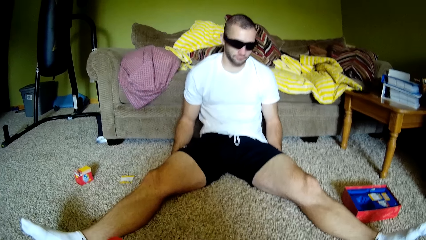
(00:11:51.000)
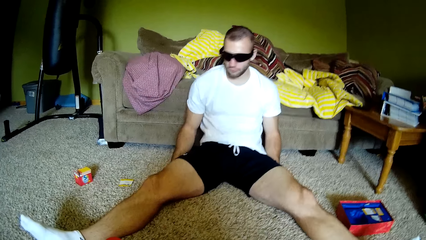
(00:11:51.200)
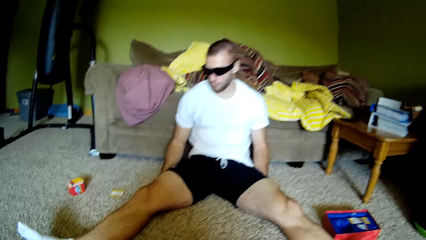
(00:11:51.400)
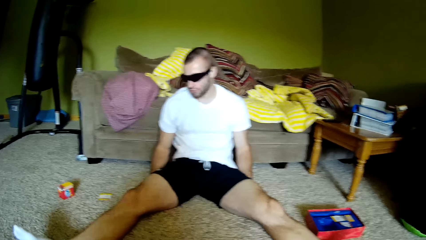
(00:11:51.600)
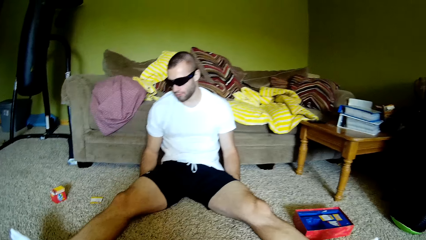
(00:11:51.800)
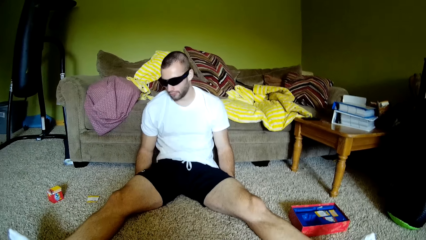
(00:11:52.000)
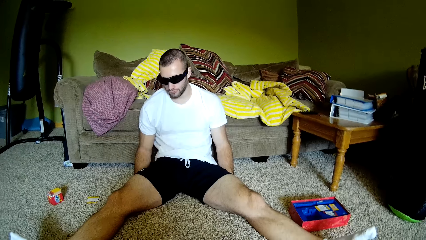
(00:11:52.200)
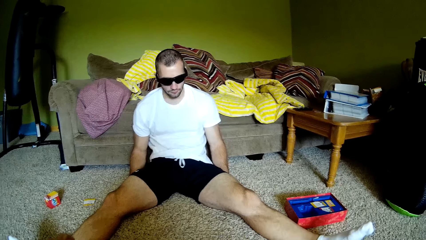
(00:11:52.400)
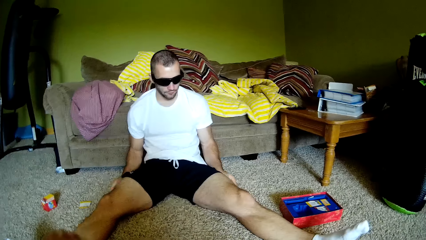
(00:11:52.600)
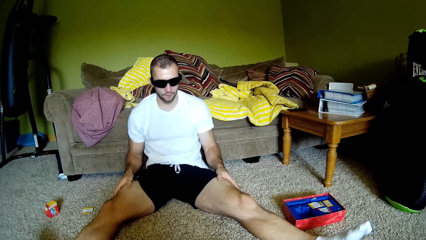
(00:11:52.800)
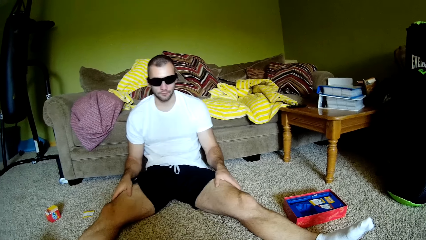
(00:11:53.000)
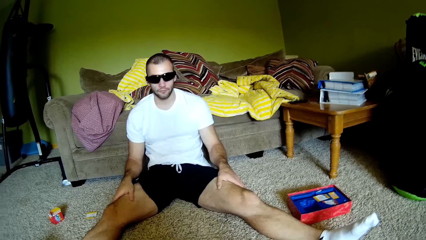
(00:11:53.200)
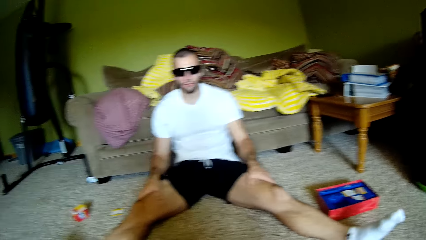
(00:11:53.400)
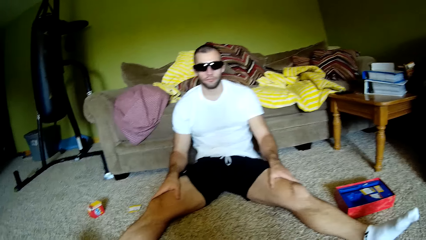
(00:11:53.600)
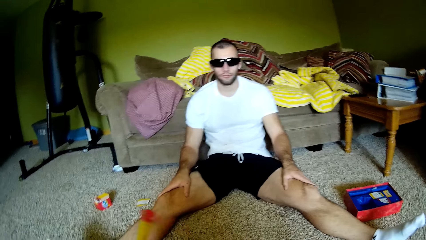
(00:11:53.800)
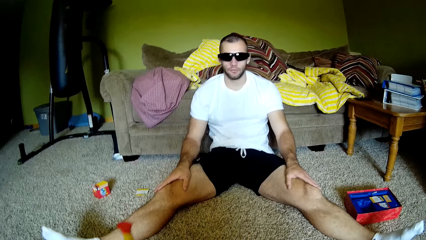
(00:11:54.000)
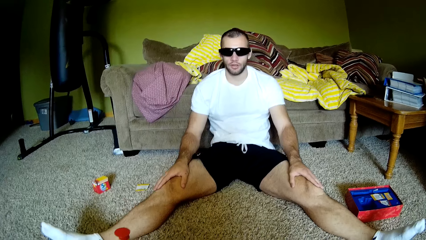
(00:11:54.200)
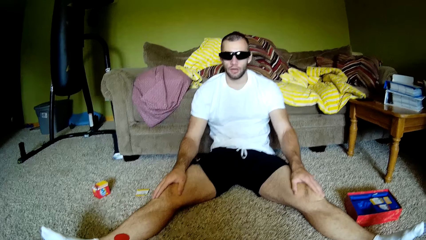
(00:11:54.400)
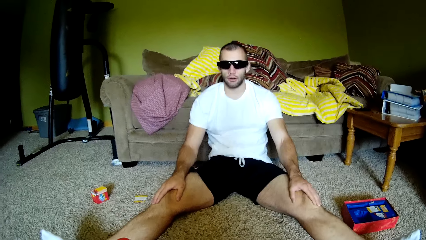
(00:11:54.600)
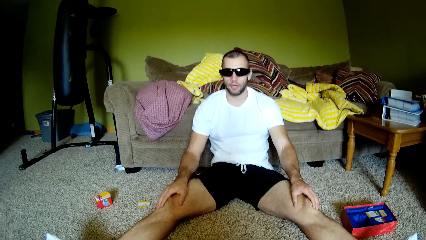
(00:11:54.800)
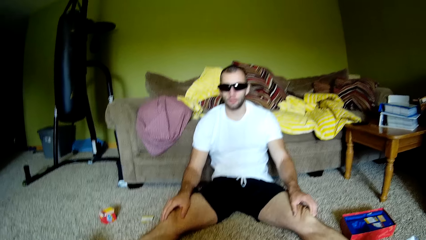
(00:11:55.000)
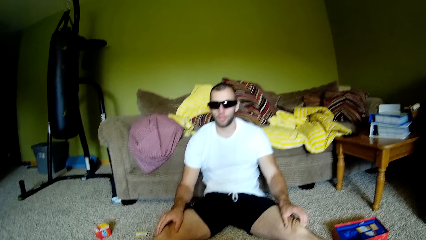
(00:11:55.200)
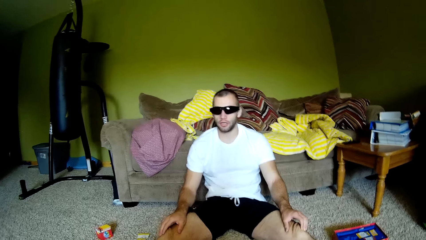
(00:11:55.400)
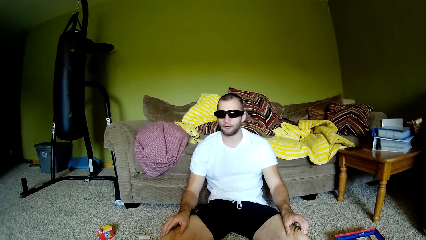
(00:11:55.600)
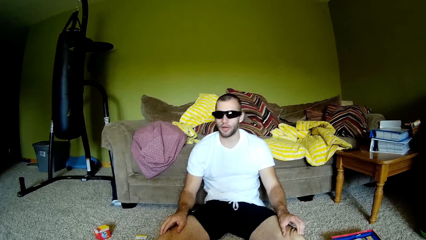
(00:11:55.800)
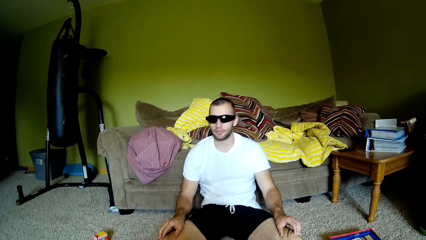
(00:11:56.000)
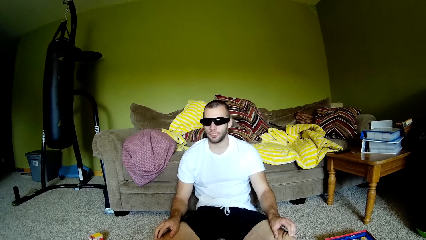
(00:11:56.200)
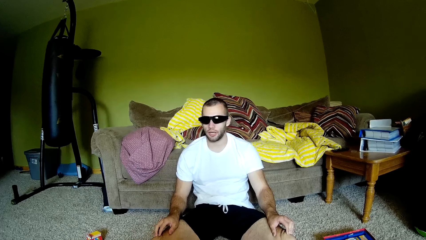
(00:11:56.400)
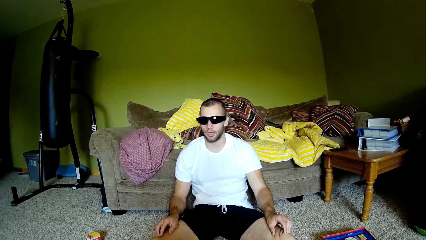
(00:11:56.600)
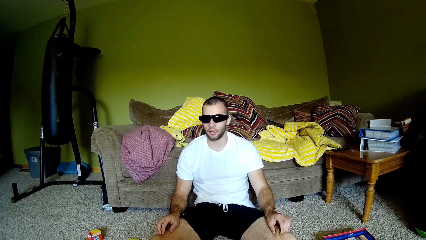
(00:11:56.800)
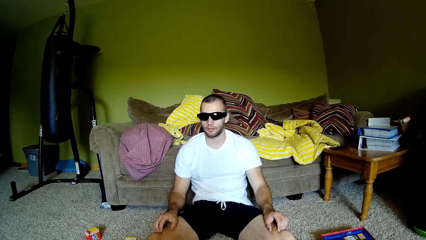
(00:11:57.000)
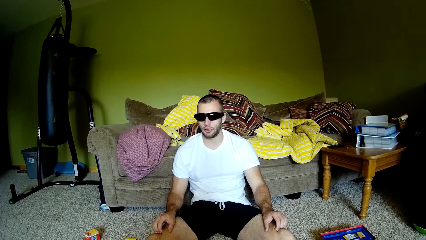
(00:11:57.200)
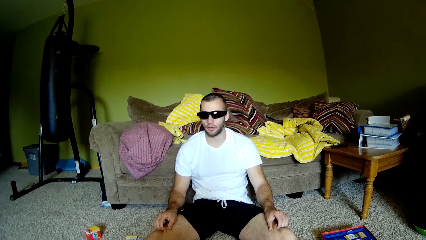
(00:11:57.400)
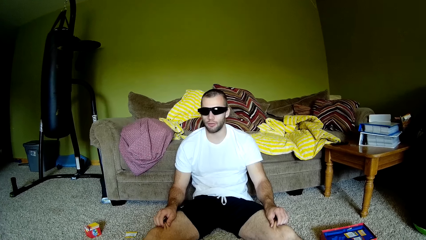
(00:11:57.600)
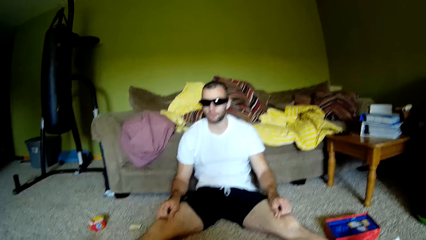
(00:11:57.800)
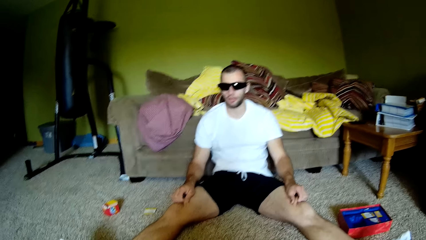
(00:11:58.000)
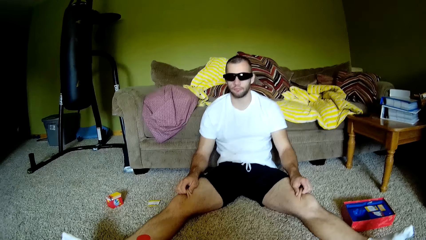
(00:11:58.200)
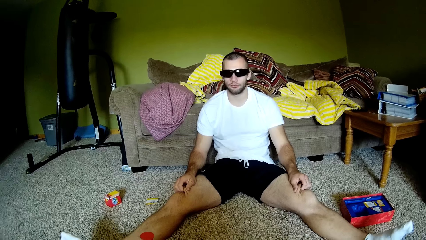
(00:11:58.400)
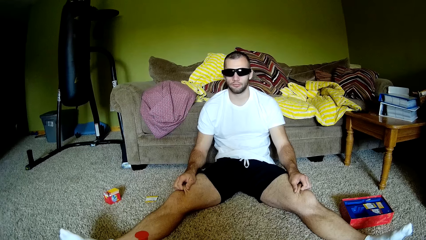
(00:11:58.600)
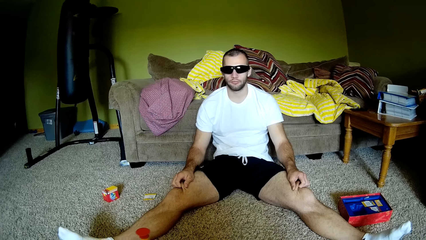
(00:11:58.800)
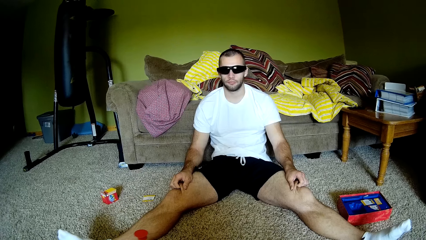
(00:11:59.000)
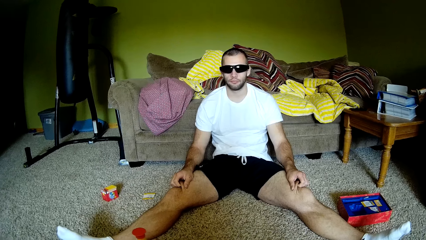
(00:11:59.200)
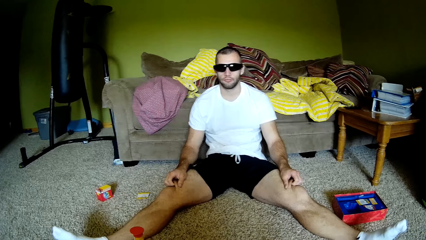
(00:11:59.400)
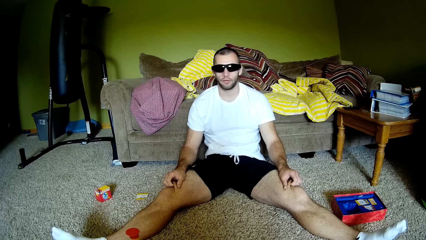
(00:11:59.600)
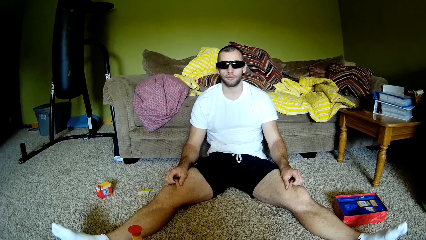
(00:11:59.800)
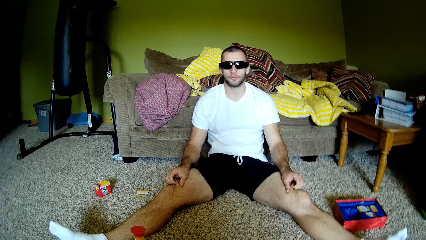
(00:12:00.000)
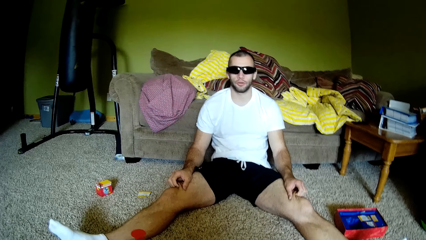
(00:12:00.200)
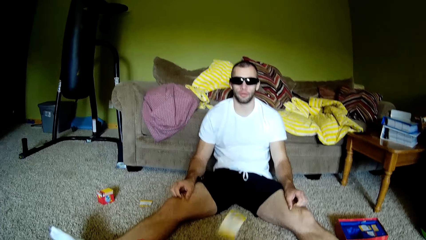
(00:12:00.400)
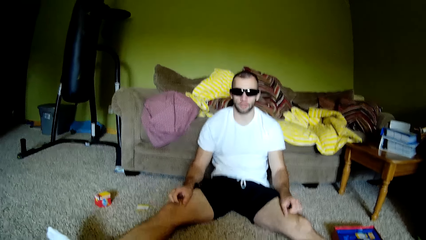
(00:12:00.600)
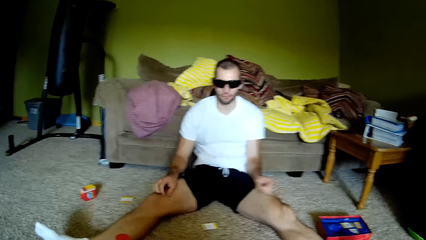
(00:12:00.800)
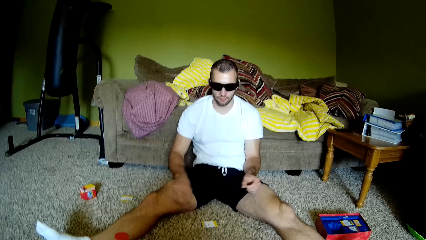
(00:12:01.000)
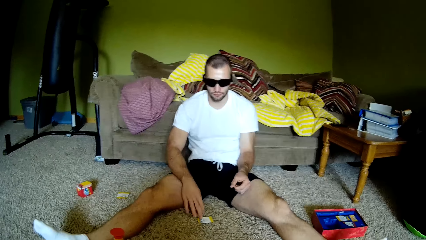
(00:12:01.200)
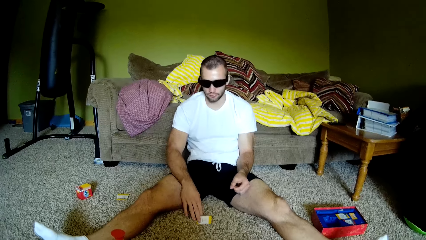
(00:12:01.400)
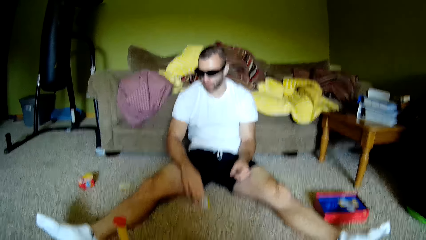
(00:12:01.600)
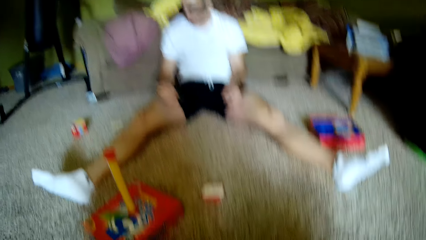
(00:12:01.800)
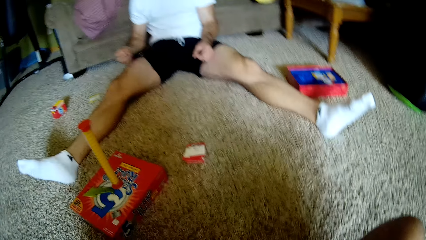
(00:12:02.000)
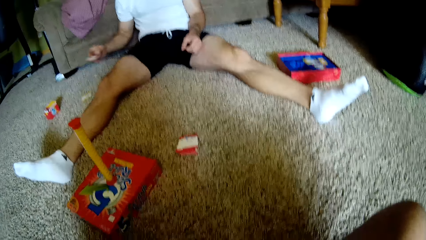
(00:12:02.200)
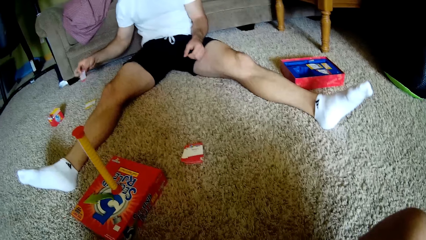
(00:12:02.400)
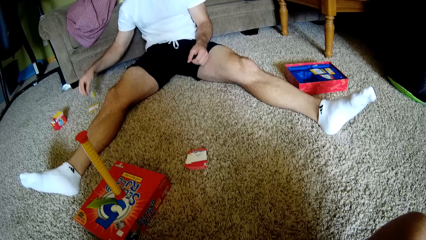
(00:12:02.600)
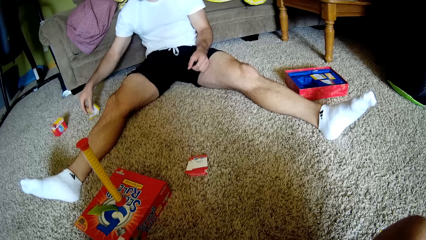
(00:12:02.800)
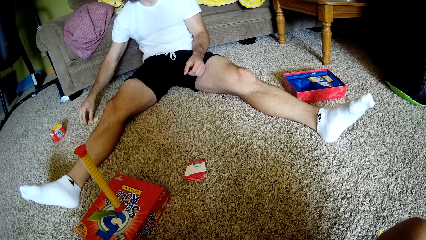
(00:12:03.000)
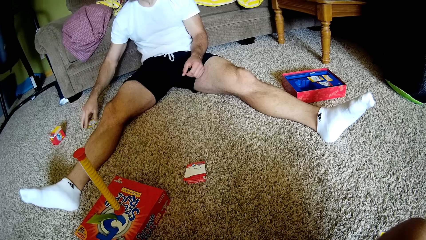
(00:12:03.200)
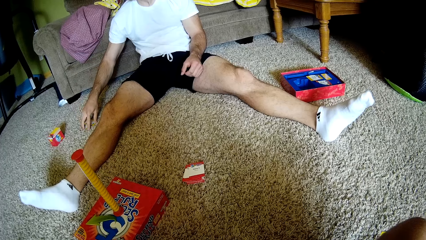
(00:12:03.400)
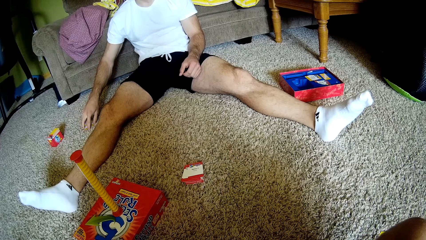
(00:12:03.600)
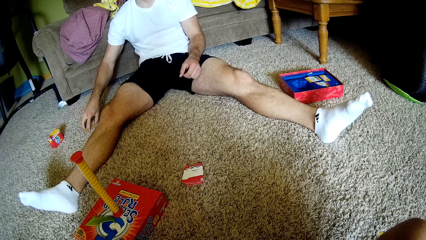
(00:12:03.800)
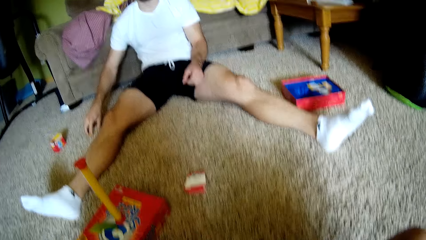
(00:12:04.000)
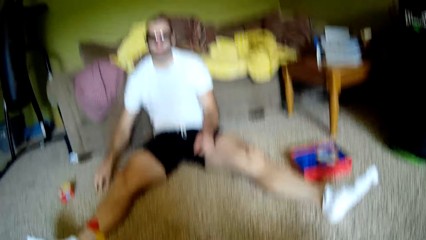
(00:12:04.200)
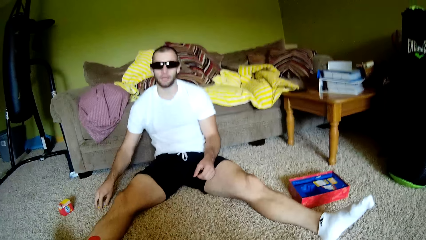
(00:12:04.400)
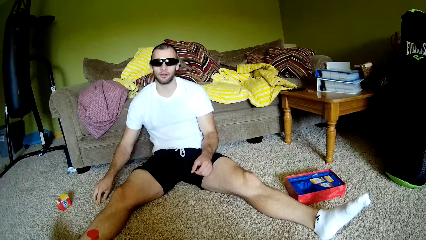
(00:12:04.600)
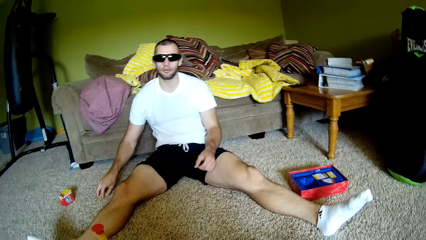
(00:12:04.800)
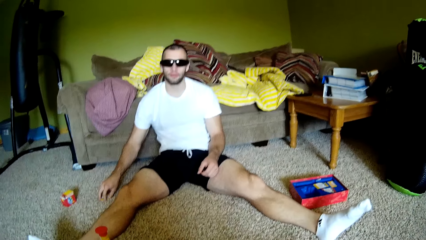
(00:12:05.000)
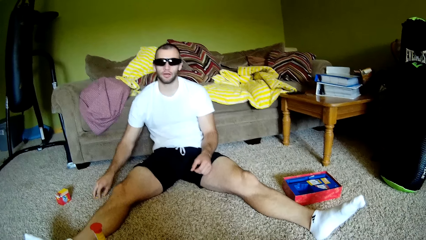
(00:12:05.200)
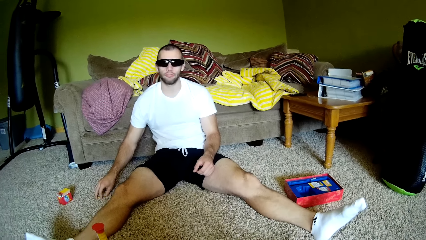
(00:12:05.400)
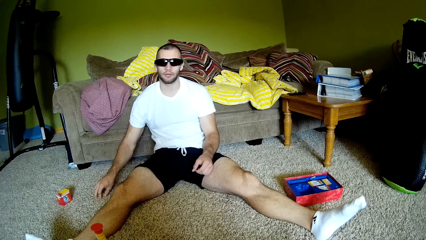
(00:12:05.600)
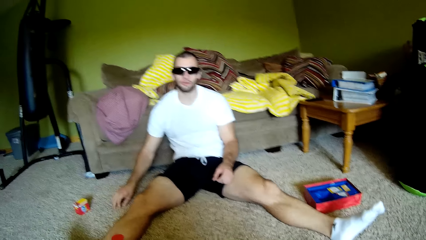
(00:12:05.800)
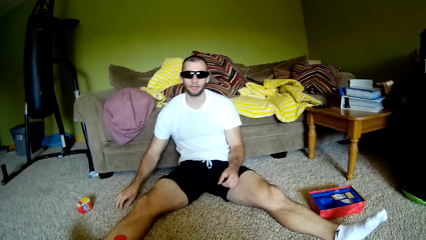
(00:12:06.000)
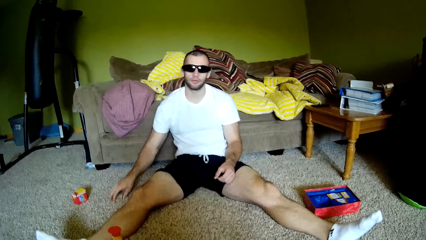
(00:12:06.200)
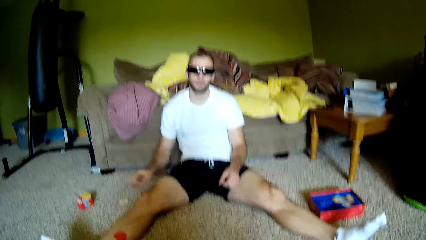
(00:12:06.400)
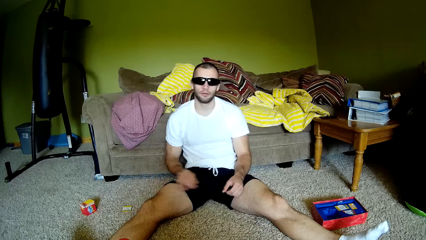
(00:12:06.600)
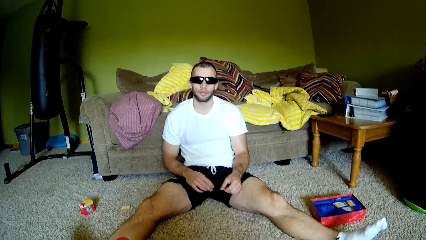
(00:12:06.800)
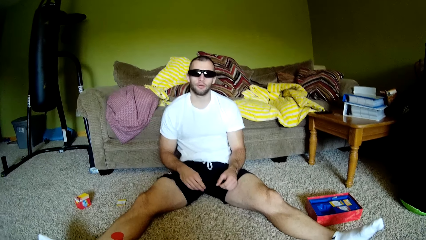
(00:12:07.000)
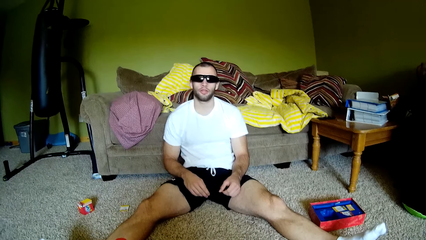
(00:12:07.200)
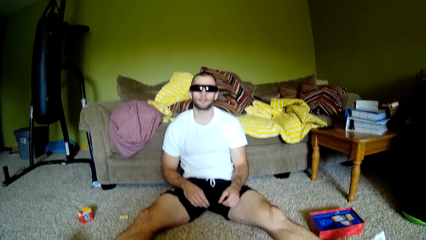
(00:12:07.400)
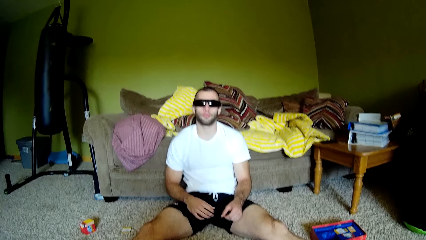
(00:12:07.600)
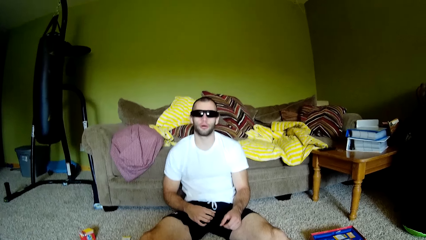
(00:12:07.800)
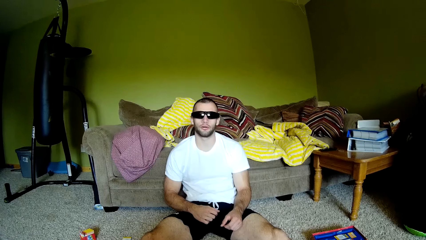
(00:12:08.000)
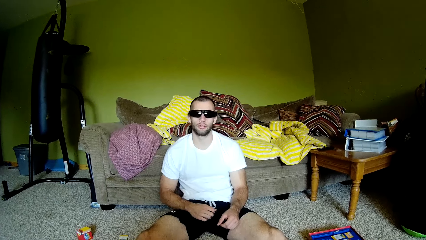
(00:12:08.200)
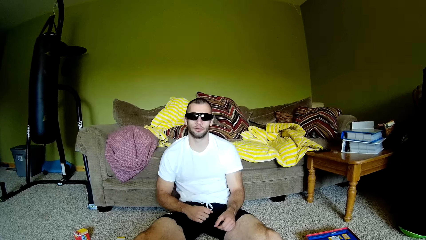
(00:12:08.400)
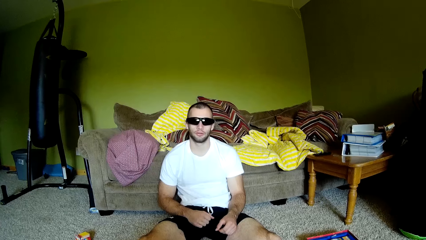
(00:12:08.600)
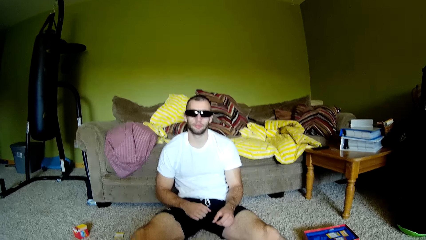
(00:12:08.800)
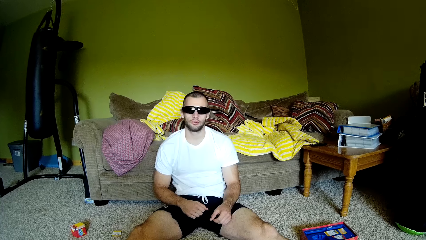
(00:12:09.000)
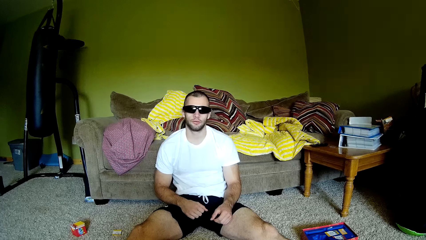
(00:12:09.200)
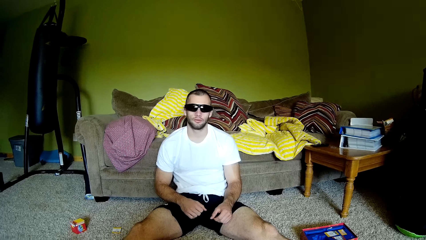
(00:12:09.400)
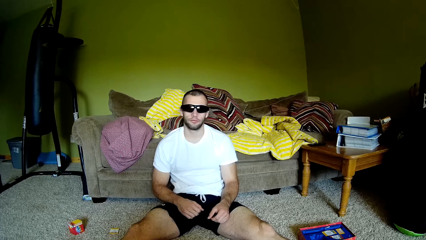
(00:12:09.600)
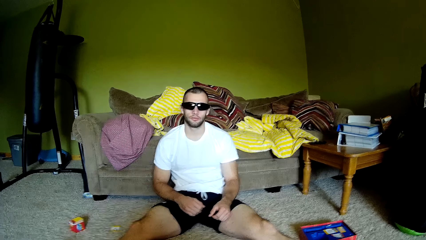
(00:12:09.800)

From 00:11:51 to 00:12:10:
A man rests his hands on the floor and rubs his legs. The camera wearer flips the yellow pole. They speak to the man. The man speaks to the camera wearer. The camera wearer throws a card to the man. The man picks up the card from the carpet and piles the card on the carpet. The camera wearer speaks to the man. The man speaks to the camera wearer. The camera wearer speaks to the man.
